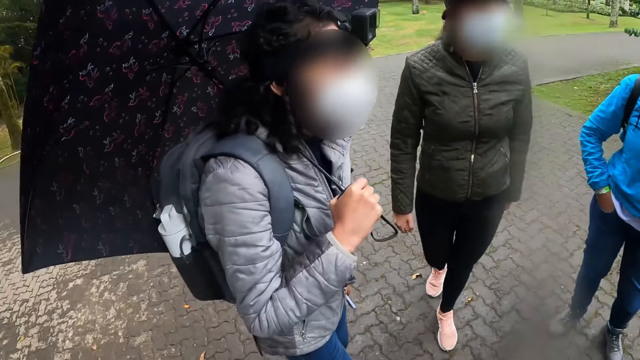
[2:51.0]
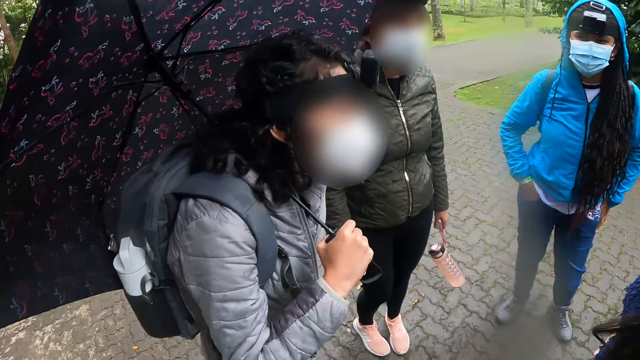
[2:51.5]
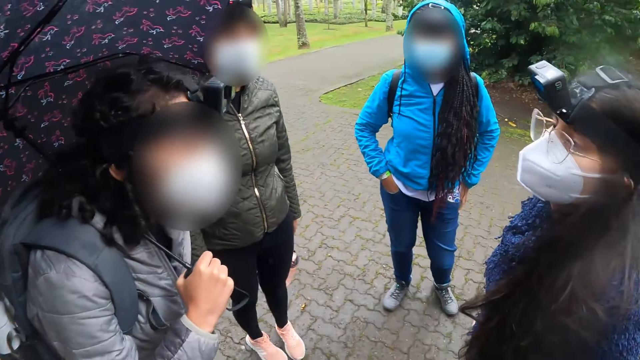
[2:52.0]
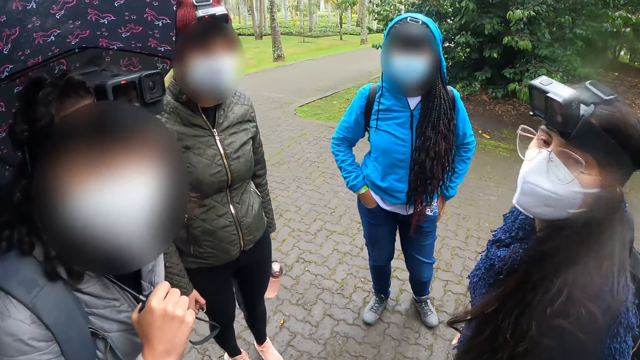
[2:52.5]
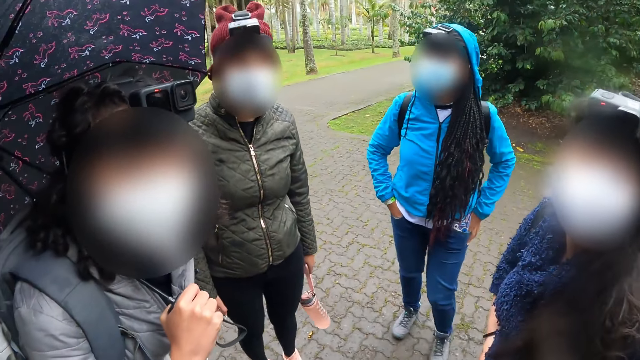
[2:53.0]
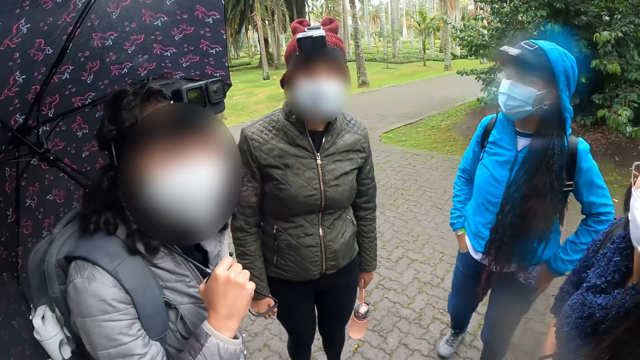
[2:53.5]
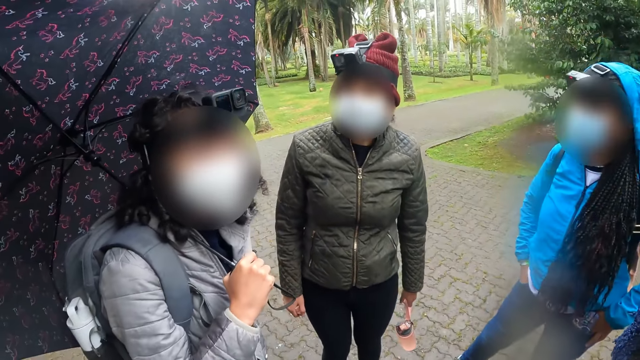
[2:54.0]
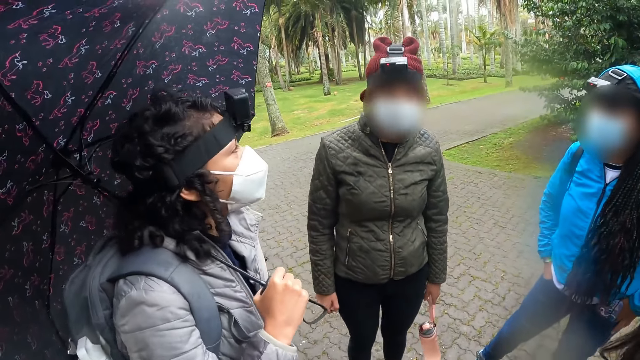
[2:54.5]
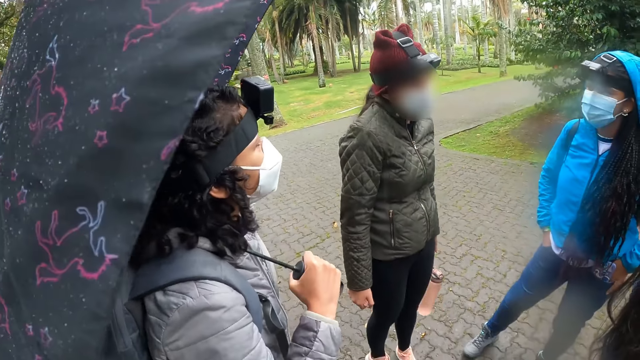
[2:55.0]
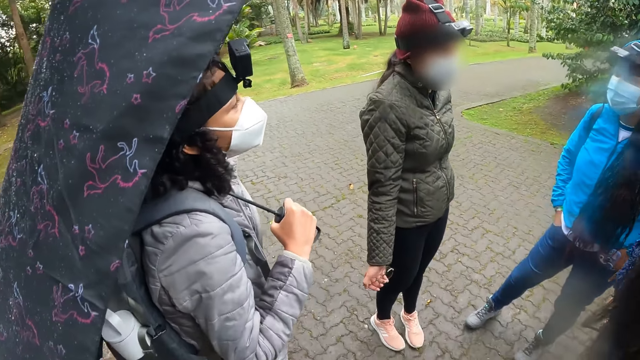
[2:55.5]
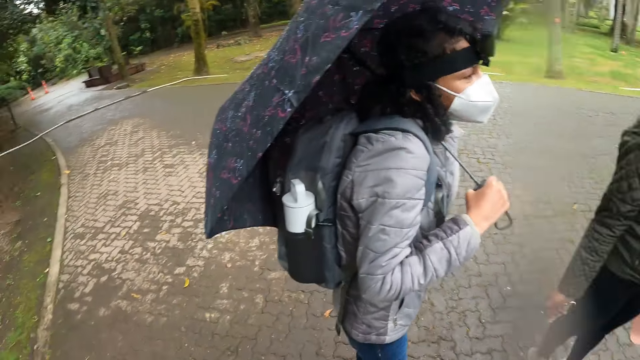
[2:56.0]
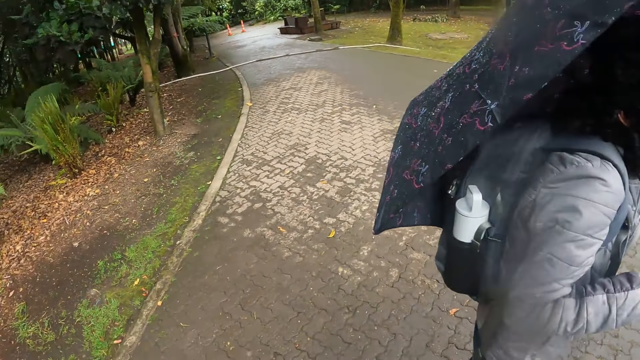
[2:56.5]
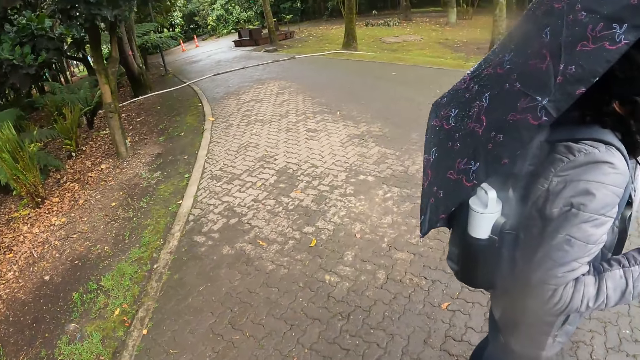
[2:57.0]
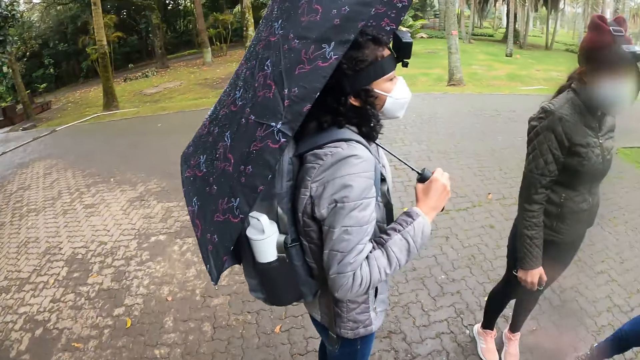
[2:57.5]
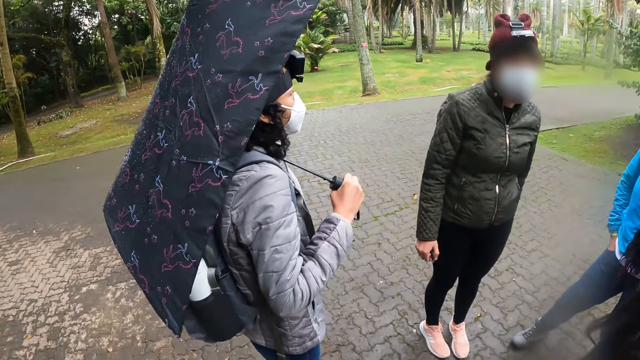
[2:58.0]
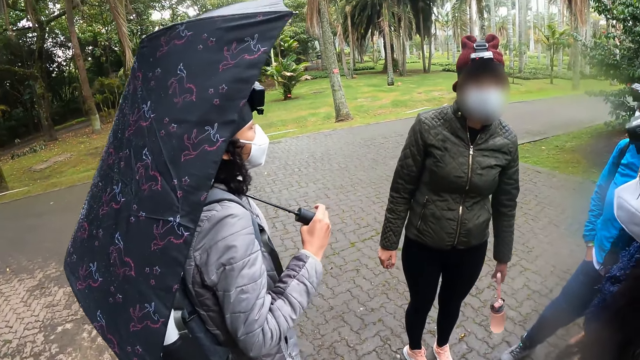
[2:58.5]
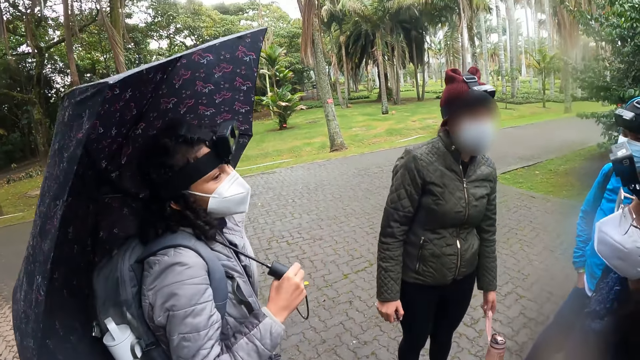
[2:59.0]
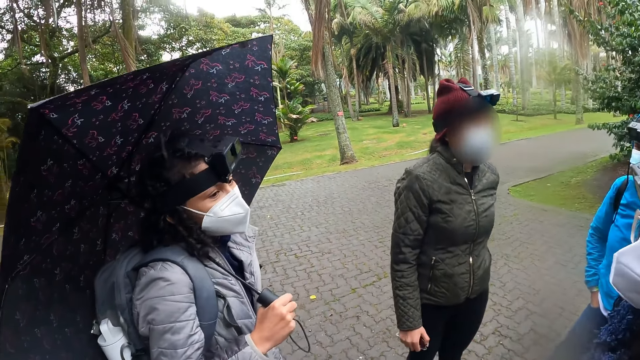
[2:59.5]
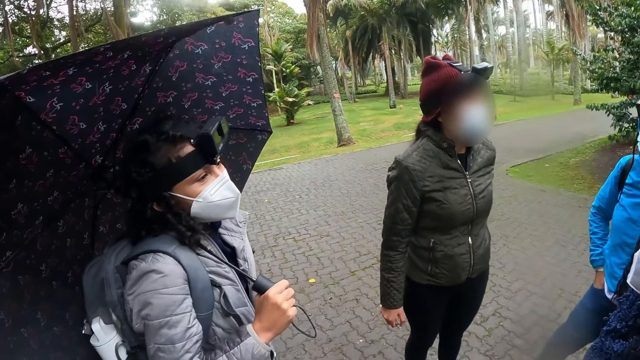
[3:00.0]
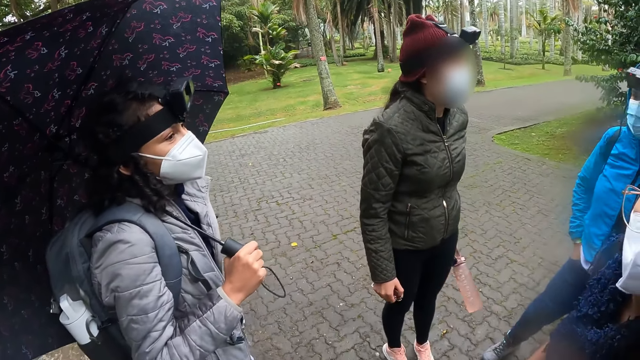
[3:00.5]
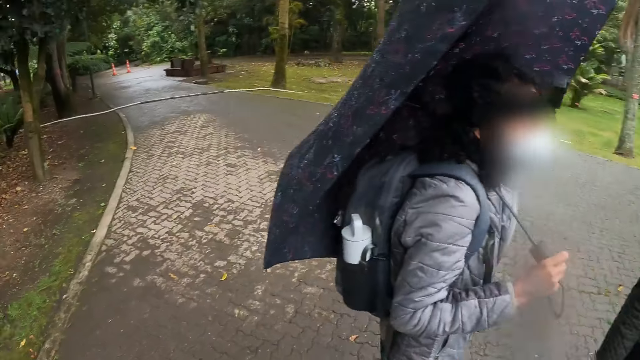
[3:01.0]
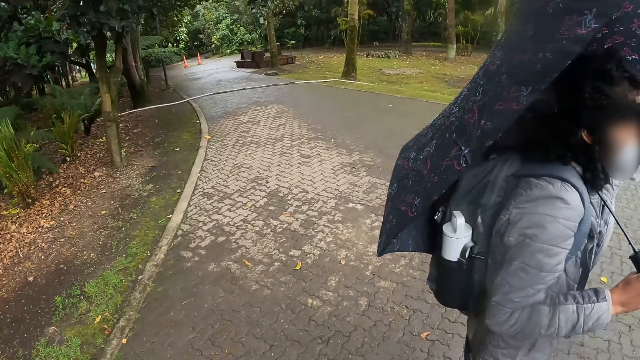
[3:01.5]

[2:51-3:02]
The camera wearer looks around. A lady moves the legs. The camera wearer looks around. Another lady looks around.

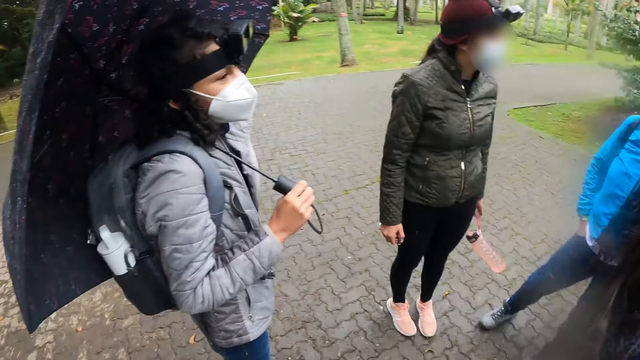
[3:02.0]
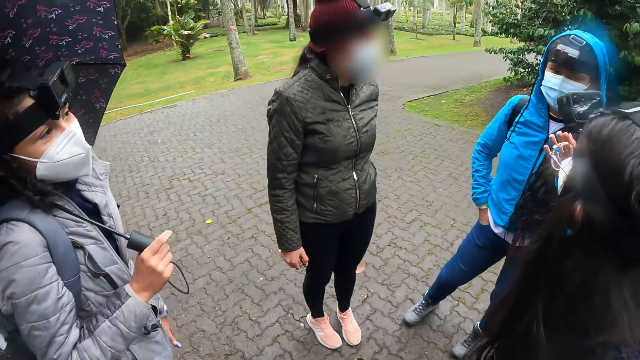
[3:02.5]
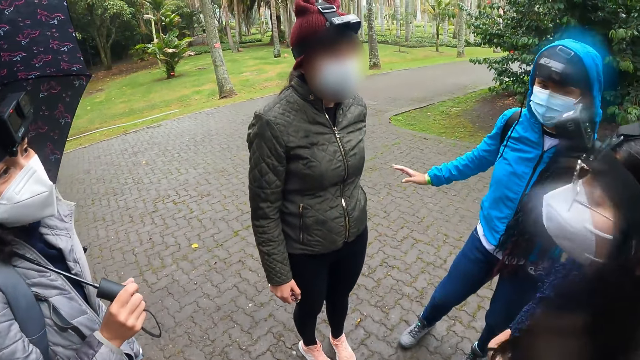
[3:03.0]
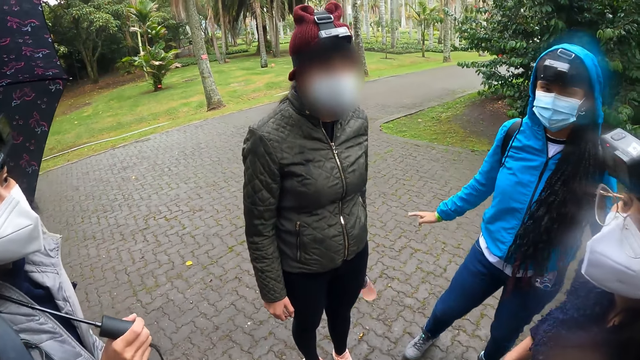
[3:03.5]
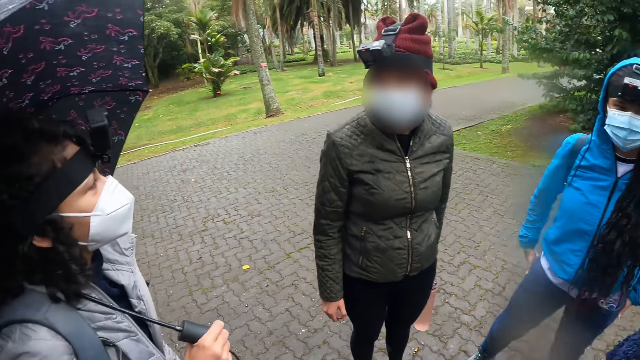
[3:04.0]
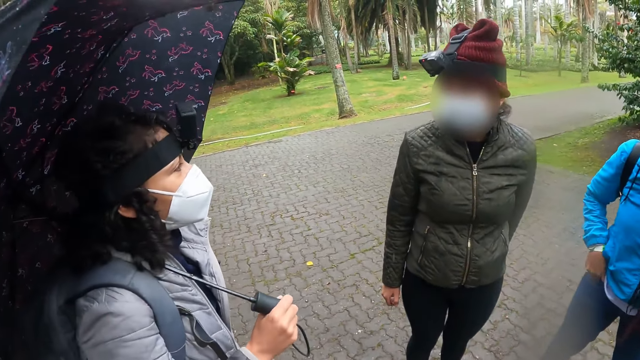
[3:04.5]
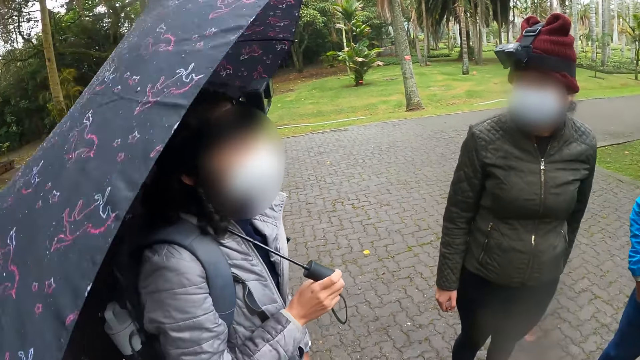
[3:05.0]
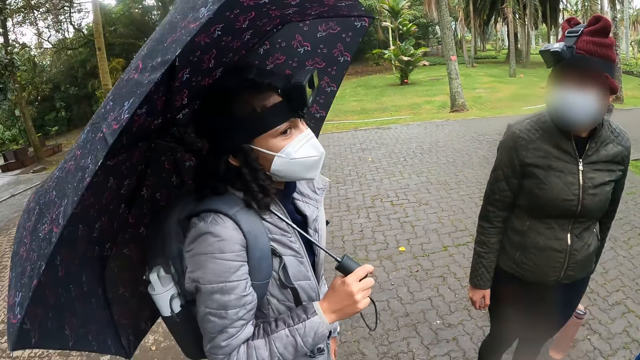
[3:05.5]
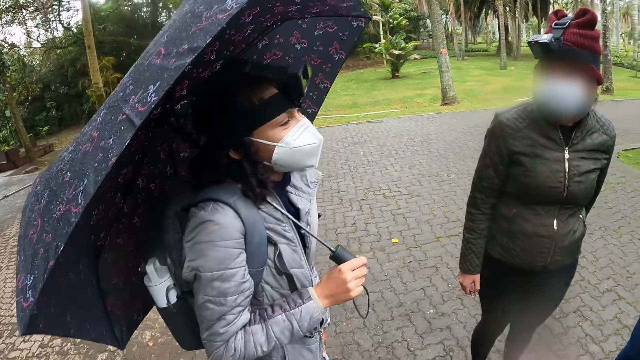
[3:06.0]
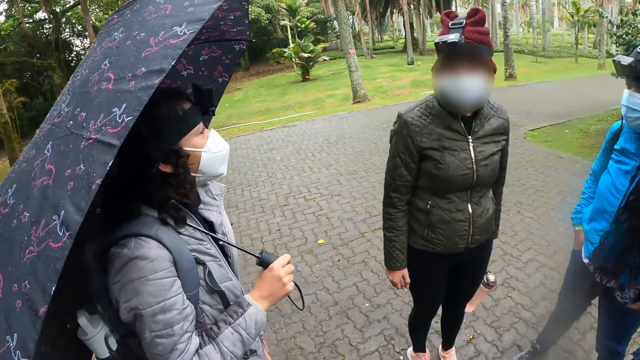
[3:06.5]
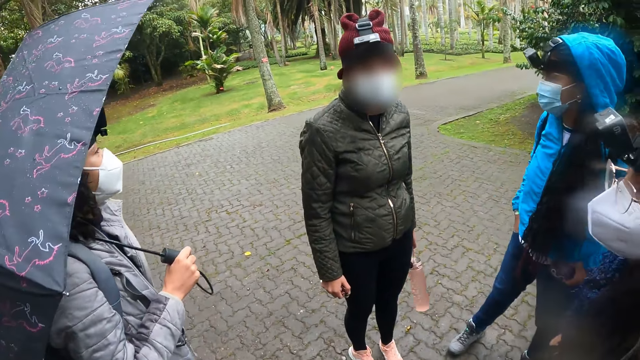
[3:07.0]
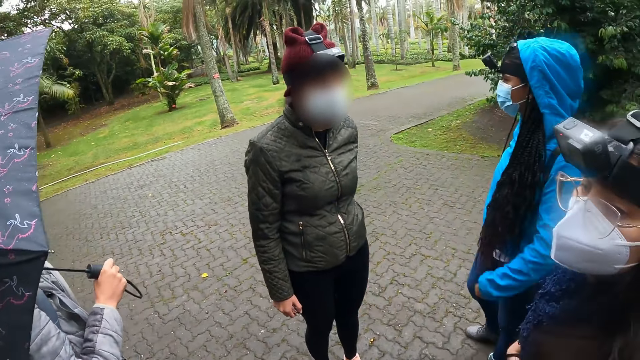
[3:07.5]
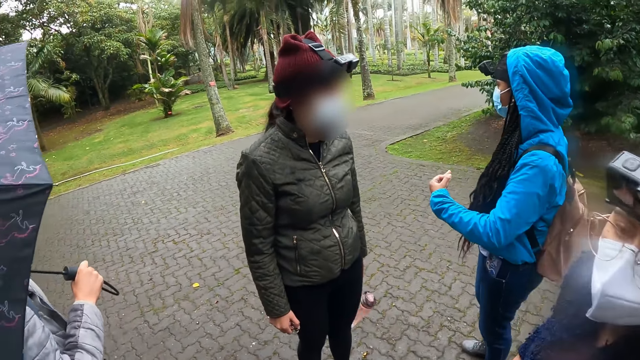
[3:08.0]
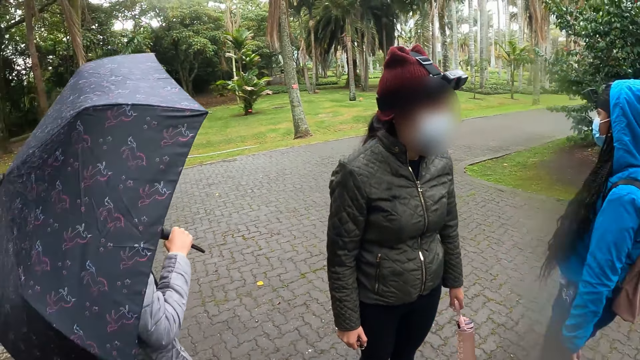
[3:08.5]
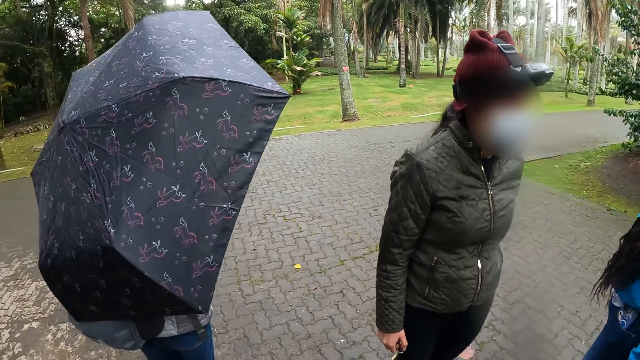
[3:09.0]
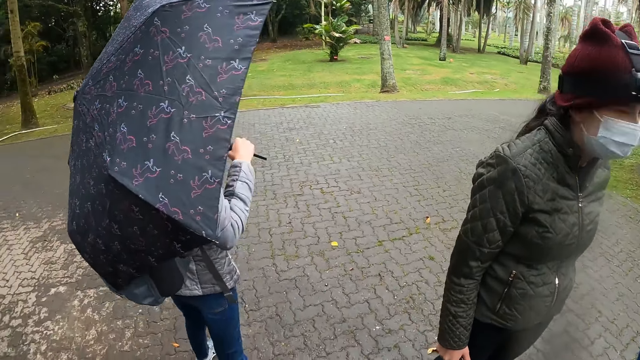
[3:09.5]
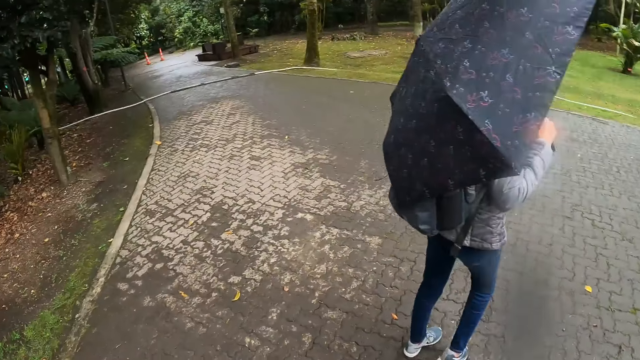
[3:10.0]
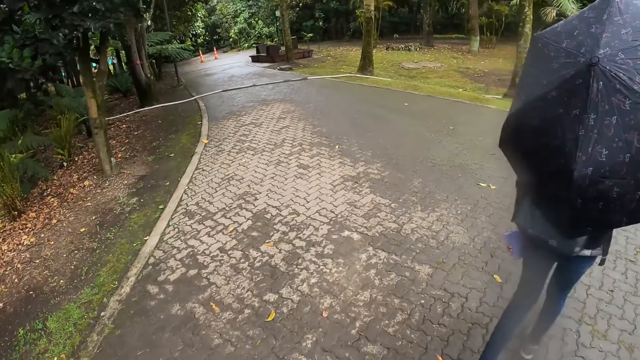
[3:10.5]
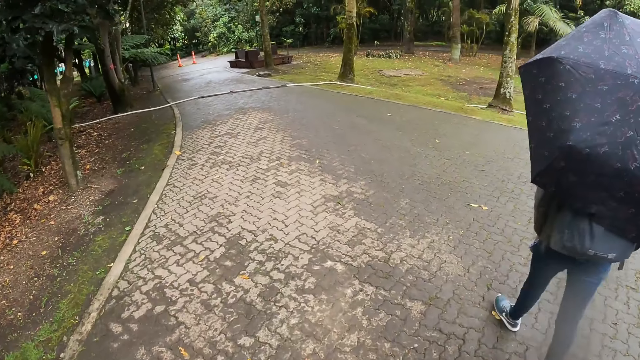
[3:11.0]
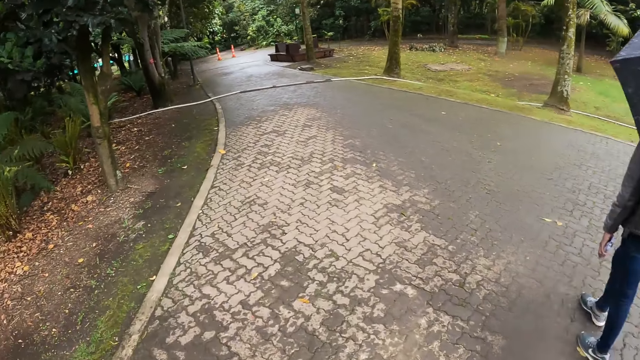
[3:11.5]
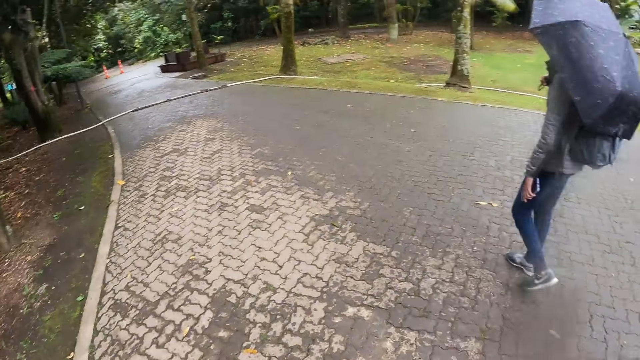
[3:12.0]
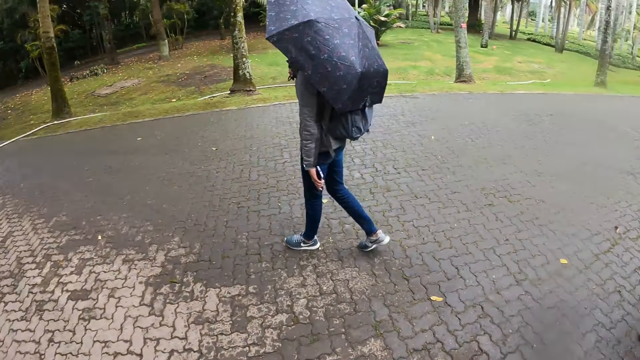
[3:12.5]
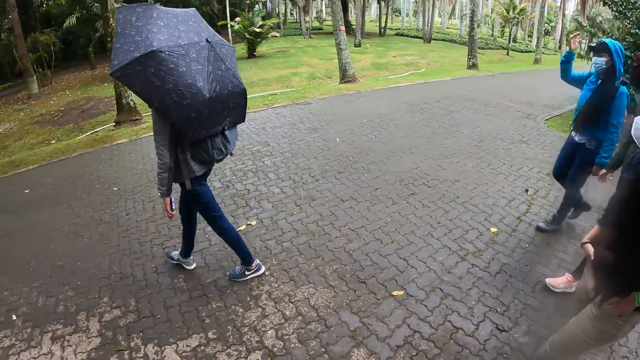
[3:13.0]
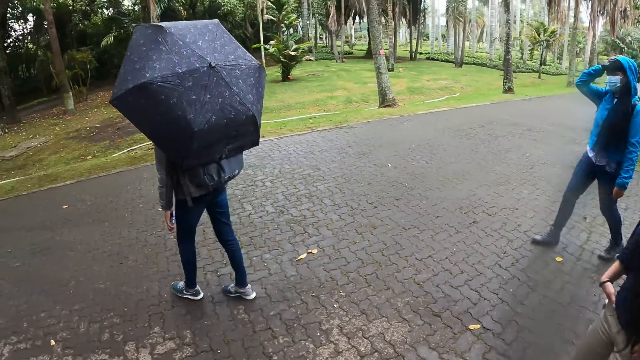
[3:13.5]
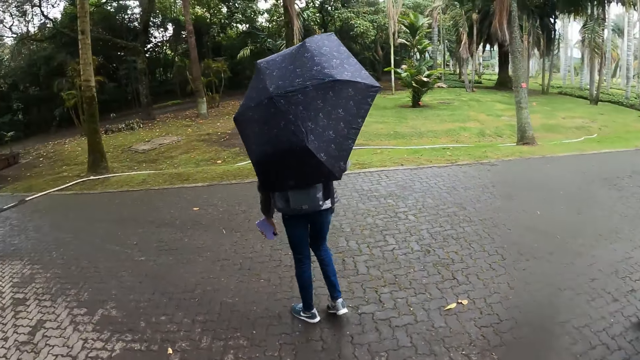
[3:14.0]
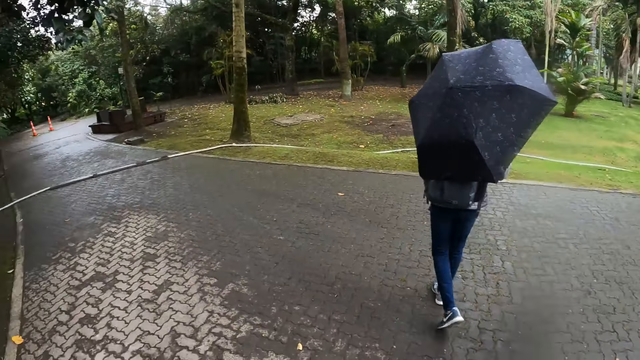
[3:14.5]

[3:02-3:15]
A lady moves the hand. The camera wearer looks around. Another lady walks on the pavement. The camera wearer looks around. The first lady walks on the pavement.
